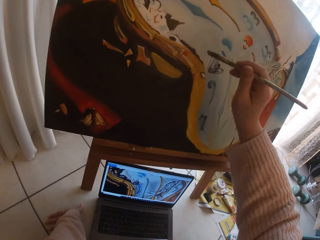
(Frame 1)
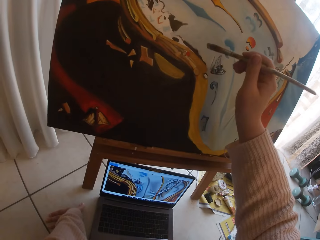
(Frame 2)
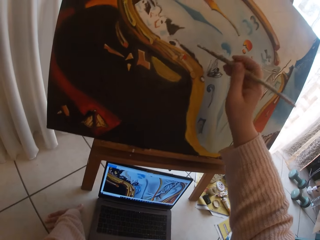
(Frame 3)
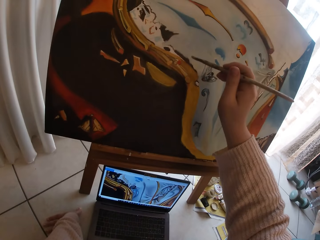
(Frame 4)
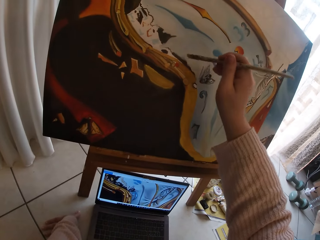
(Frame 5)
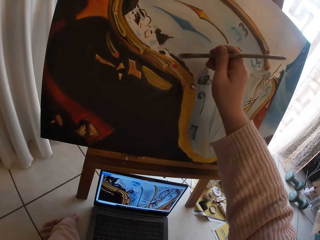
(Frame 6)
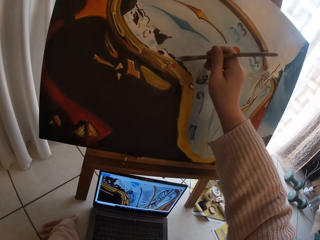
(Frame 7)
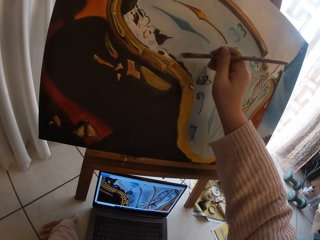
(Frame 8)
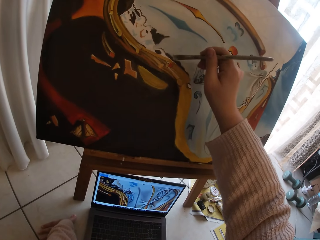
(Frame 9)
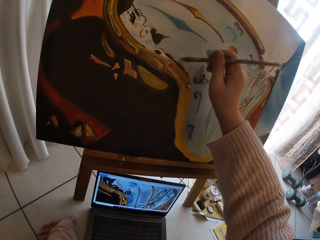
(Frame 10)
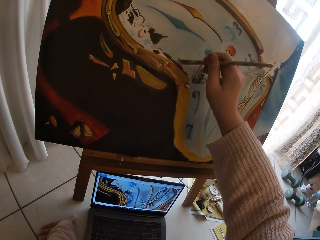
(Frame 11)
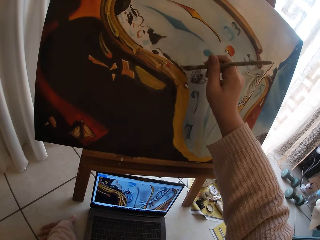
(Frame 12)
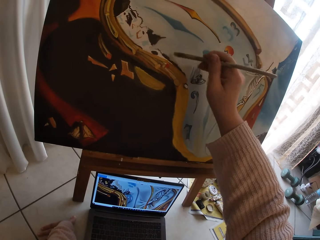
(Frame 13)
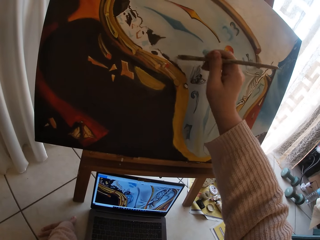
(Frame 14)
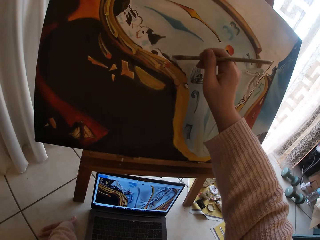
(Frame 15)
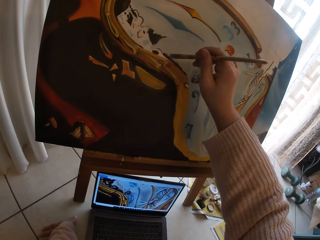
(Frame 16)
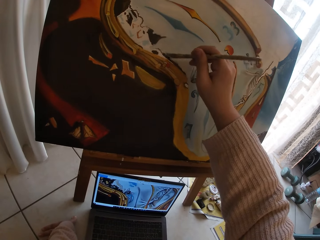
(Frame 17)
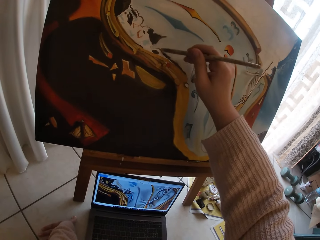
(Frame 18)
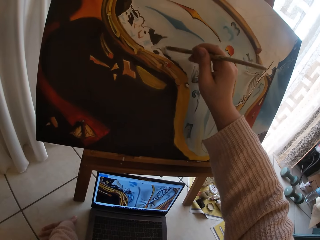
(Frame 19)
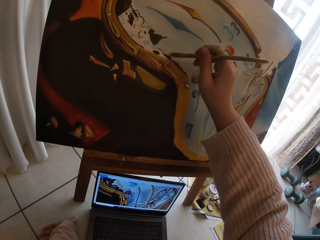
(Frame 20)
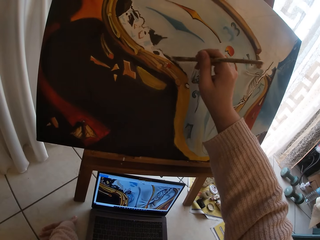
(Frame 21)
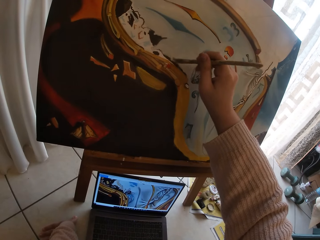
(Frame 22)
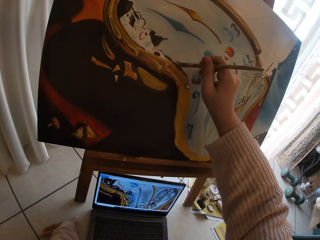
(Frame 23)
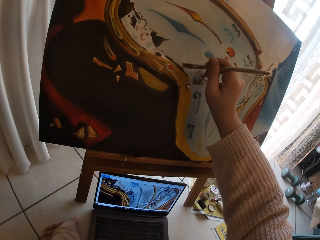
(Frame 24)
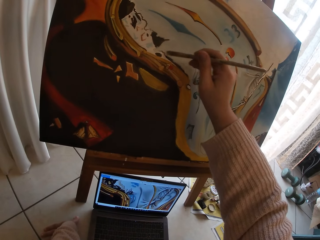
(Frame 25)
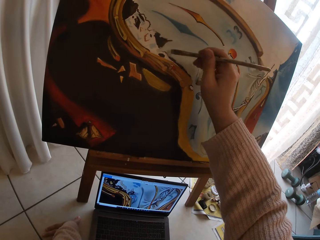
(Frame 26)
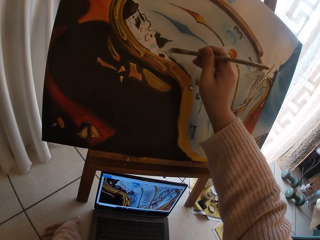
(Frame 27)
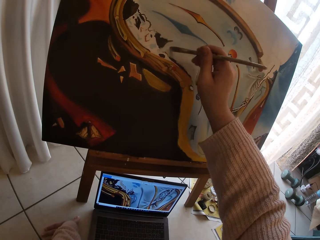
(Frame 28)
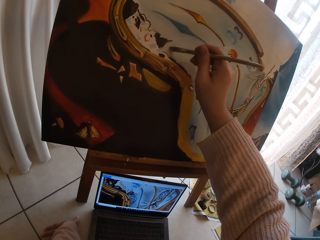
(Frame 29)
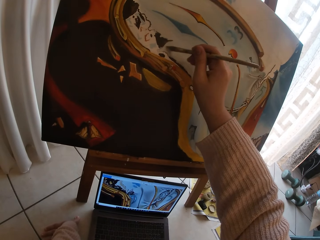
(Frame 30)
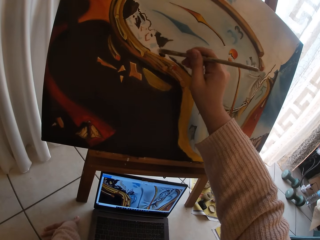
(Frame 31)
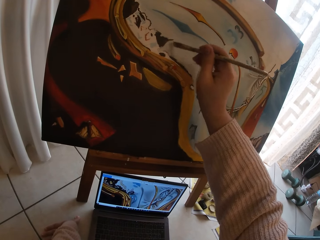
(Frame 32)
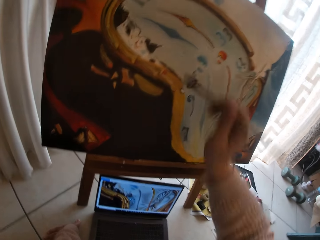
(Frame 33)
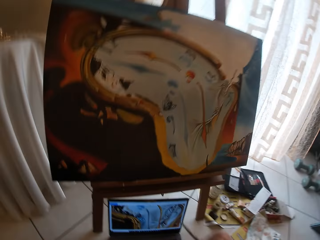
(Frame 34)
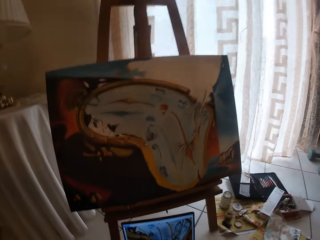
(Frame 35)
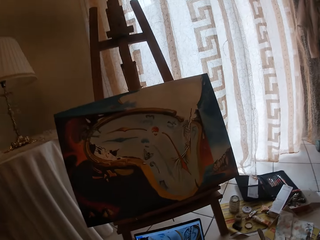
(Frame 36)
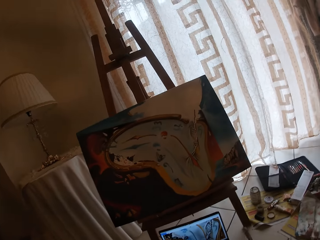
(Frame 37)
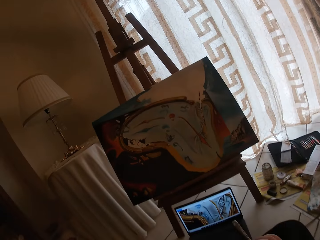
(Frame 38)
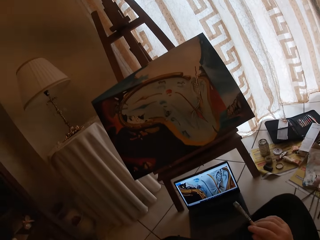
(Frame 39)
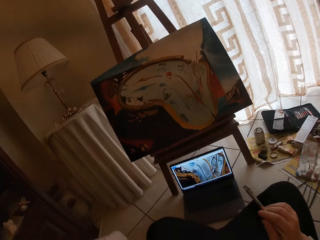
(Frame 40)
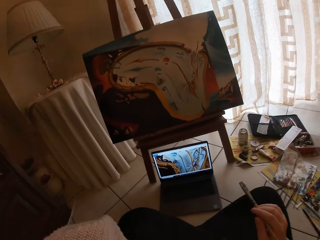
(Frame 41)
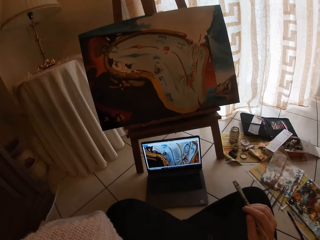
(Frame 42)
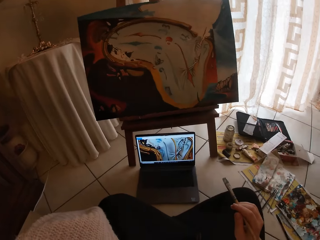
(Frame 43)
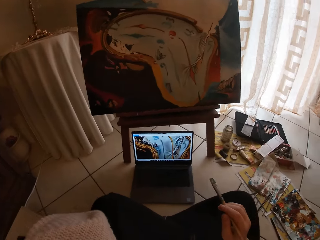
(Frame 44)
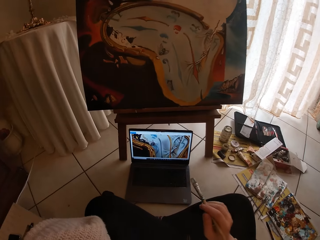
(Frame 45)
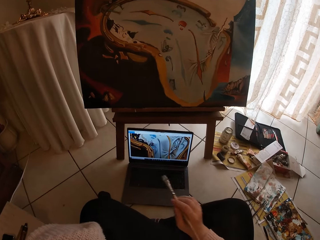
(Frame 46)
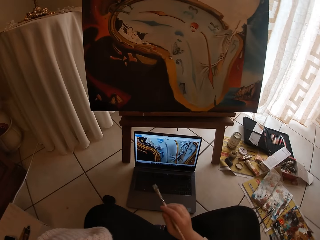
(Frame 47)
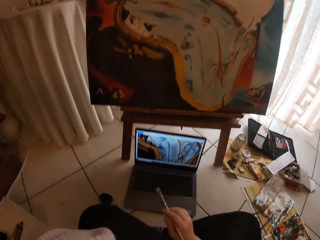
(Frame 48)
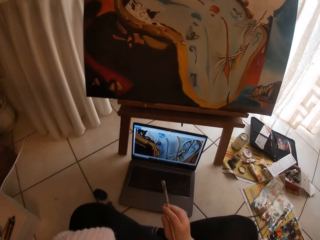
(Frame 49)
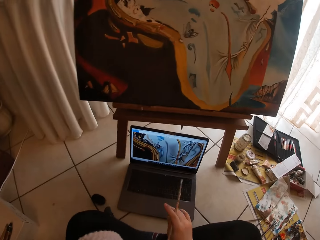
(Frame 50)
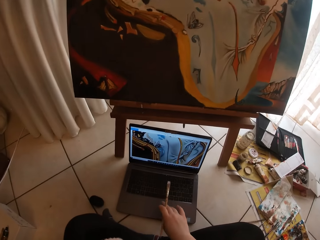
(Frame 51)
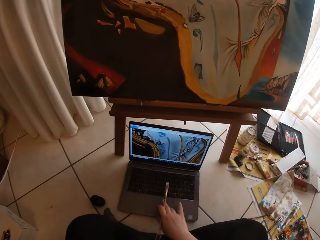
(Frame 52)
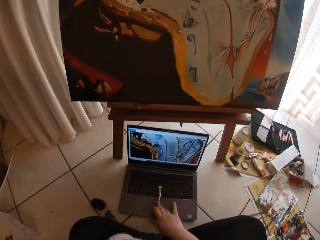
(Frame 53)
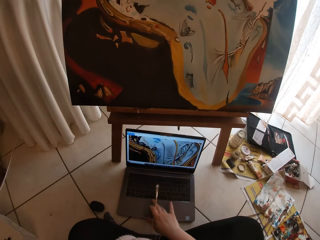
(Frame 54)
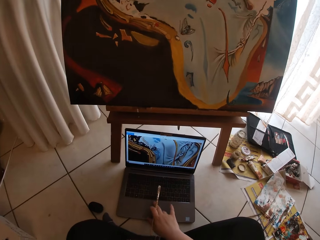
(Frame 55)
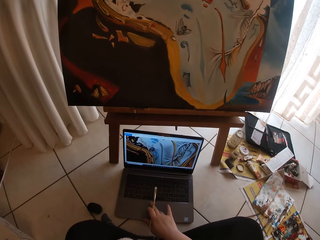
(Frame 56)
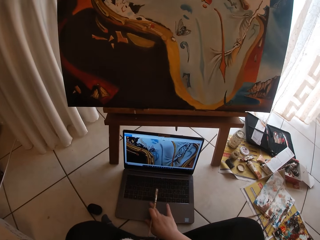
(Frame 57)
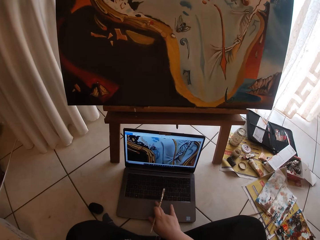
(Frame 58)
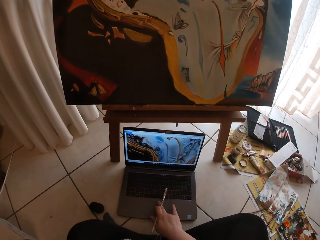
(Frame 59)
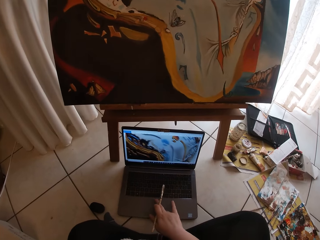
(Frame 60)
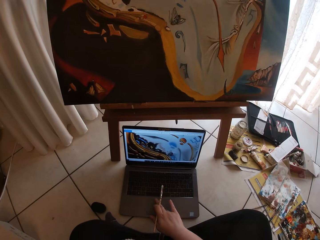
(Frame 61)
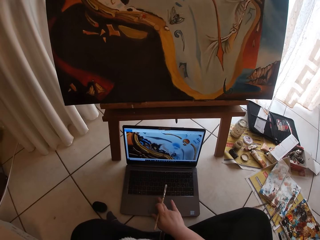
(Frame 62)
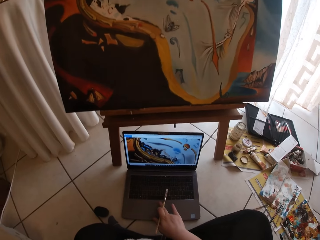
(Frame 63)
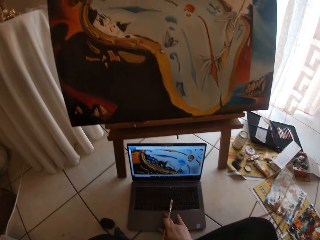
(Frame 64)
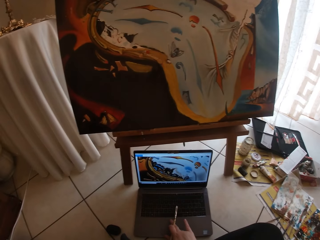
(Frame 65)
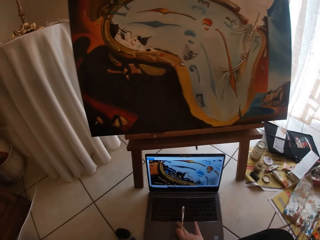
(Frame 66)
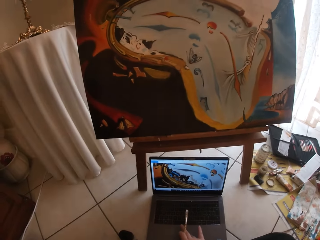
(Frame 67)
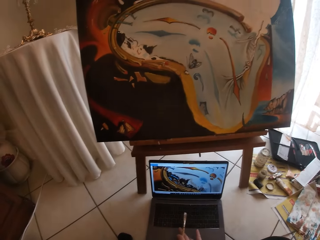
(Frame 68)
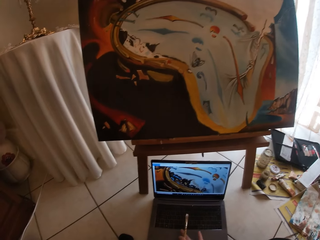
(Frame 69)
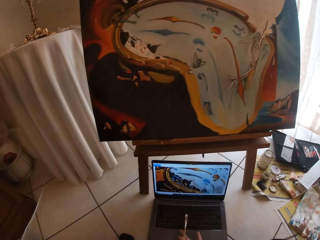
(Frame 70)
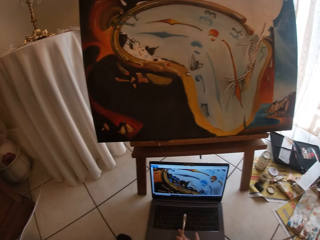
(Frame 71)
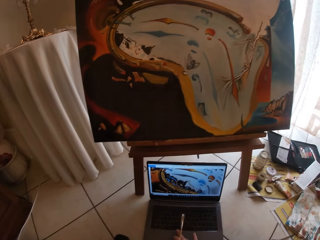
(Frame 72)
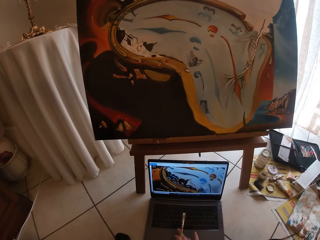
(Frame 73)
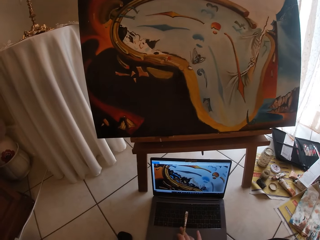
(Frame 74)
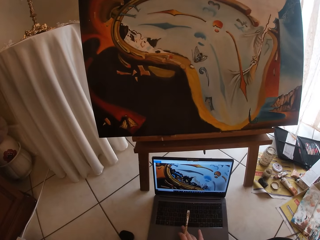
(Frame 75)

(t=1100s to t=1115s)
The camera wearer stops painting. They use the laptop. They operate the laptop.

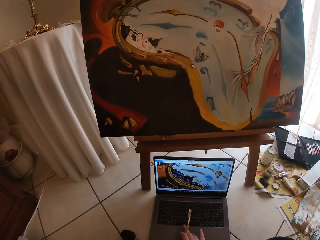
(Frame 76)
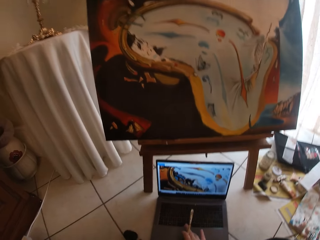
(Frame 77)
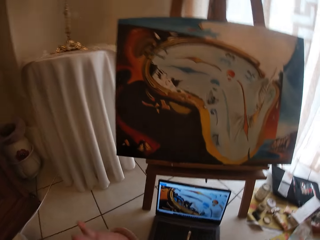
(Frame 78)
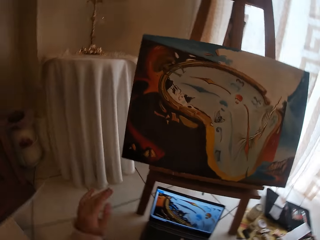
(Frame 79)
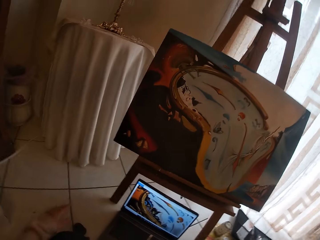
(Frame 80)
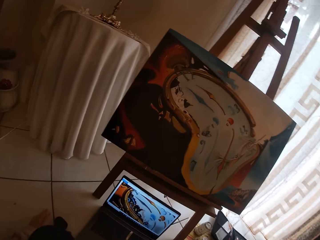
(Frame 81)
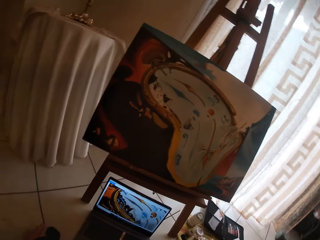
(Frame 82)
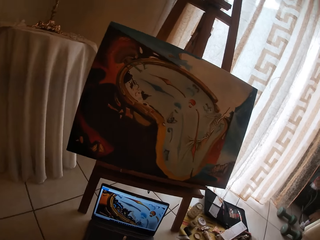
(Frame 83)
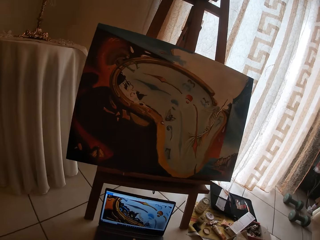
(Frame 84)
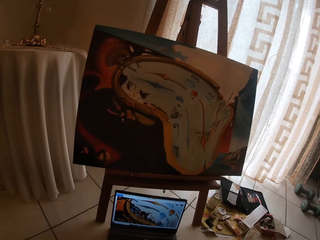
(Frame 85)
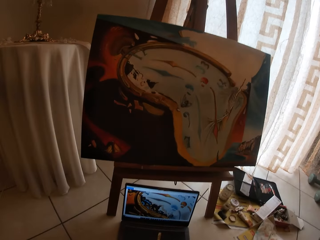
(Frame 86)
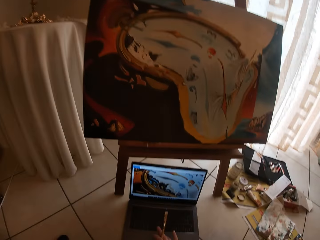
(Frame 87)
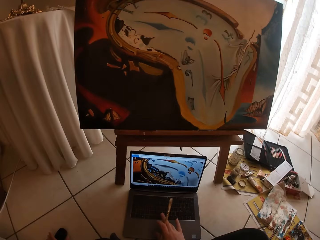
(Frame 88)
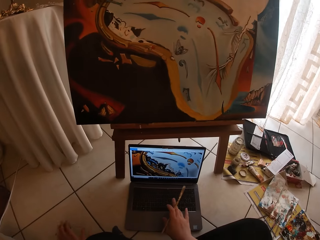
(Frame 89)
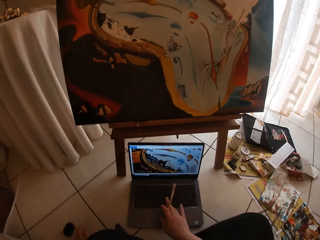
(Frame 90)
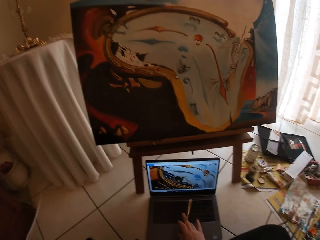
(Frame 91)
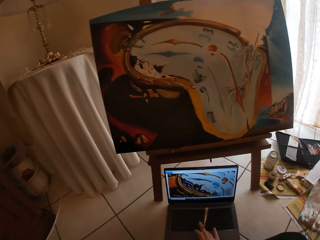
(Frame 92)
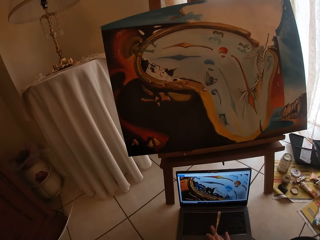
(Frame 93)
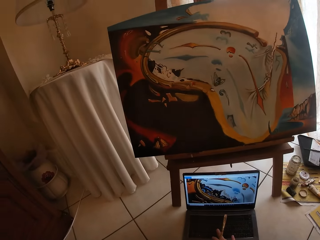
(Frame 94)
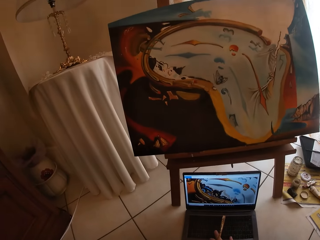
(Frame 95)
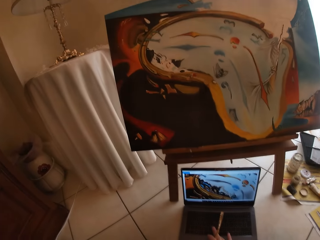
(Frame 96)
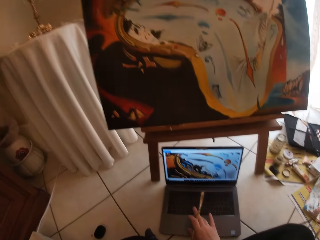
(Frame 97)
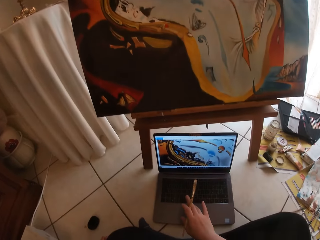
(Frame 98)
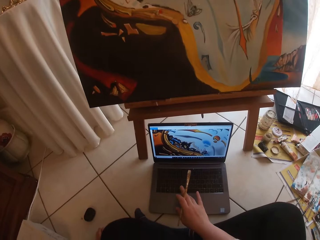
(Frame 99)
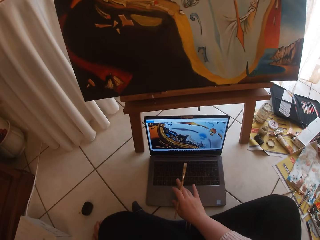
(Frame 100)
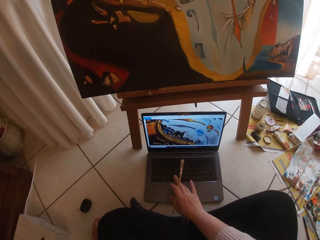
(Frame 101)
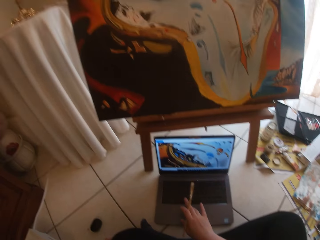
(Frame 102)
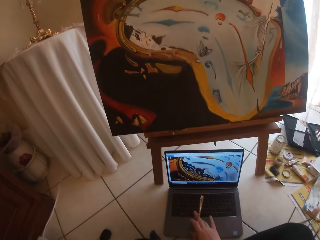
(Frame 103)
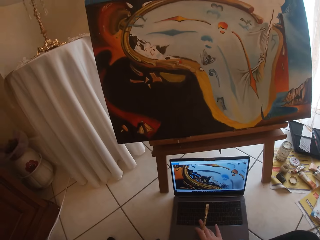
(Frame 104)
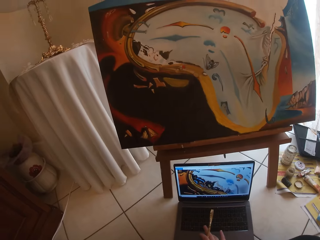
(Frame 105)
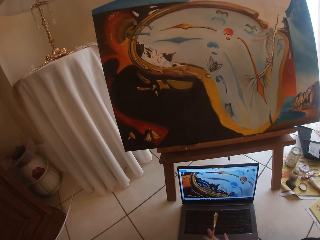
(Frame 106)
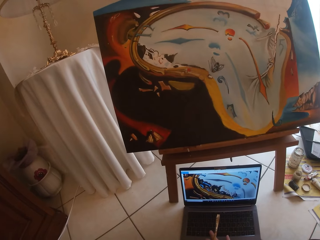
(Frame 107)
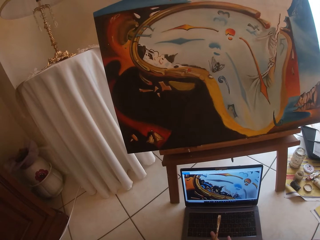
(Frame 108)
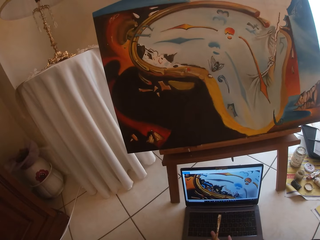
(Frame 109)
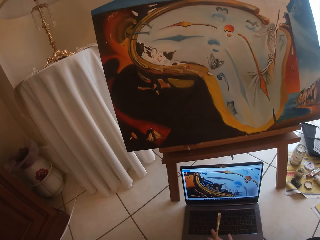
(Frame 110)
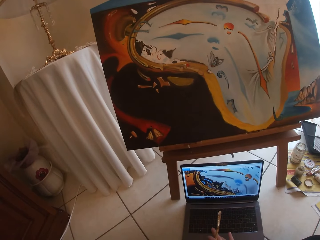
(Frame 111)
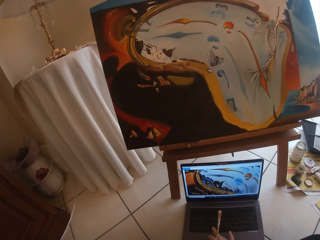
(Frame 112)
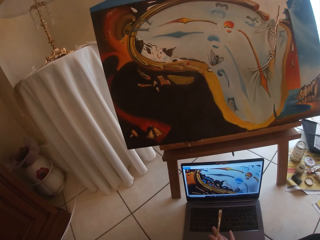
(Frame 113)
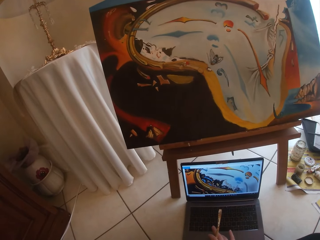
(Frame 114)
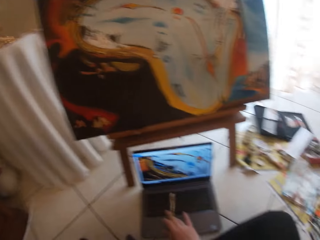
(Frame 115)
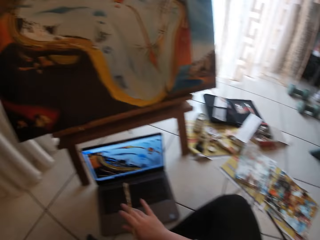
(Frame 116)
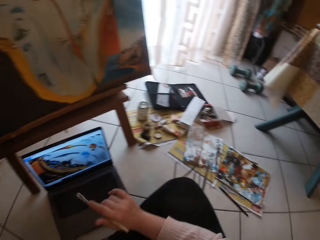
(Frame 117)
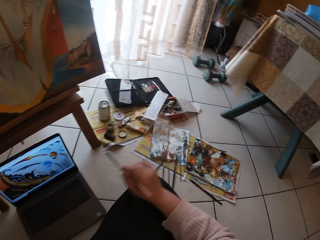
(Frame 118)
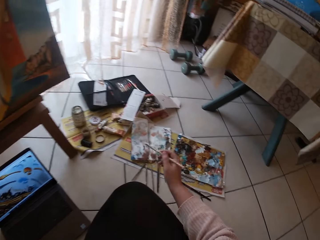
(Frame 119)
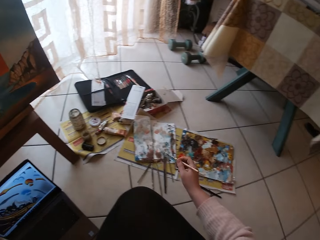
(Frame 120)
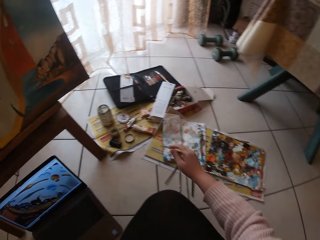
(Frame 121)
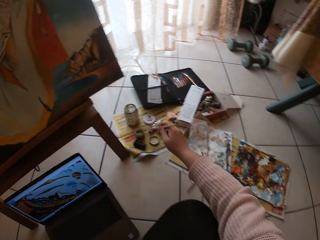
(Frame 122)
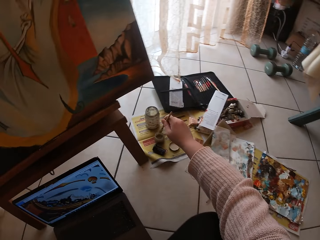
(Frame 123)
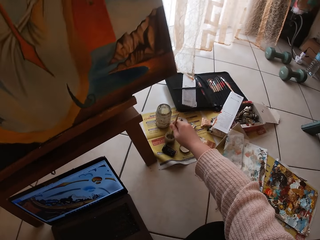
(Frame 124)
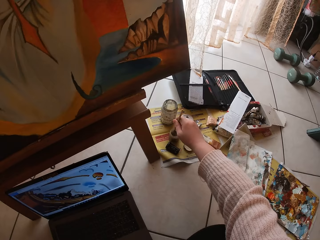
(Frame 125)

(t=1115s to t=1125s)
The camera wearer looks at the painting. They look right. They dip the art brush in oil inside a liquid container.
